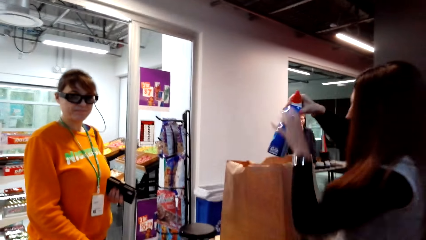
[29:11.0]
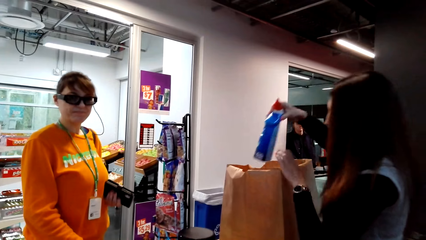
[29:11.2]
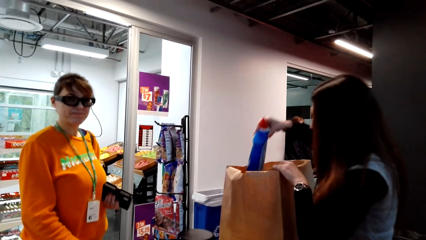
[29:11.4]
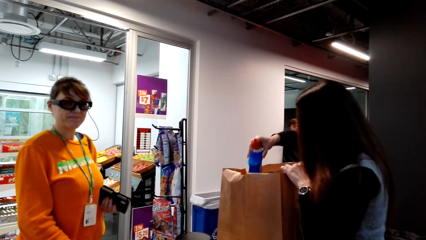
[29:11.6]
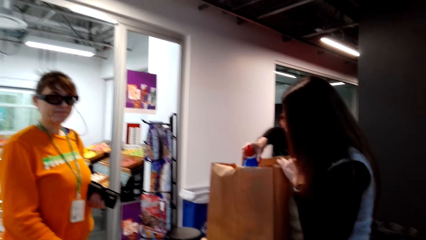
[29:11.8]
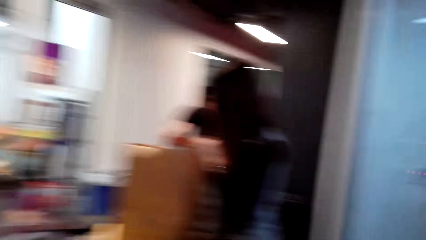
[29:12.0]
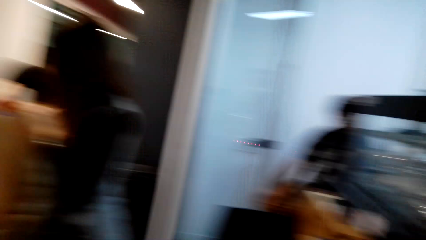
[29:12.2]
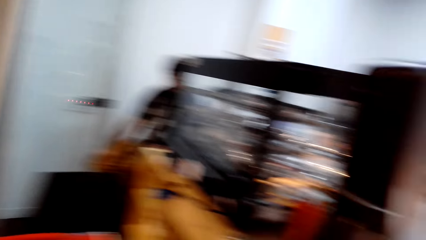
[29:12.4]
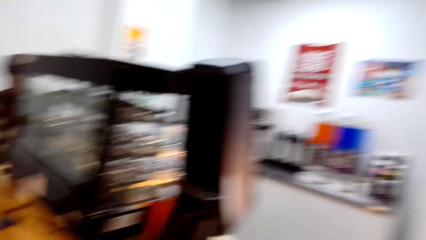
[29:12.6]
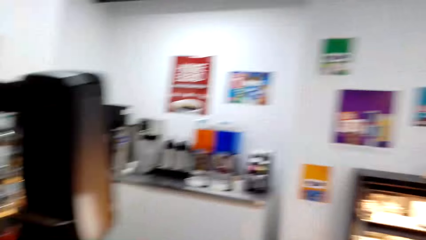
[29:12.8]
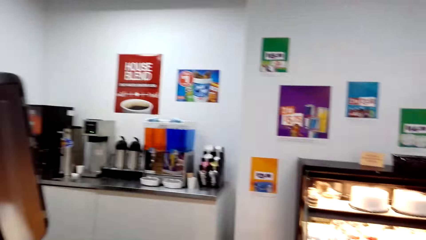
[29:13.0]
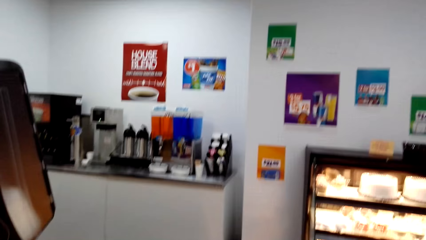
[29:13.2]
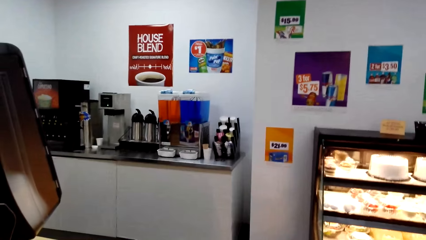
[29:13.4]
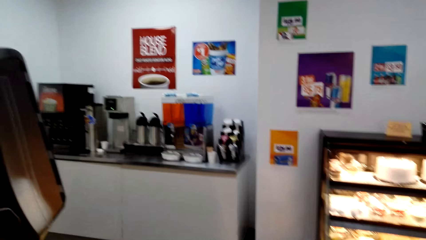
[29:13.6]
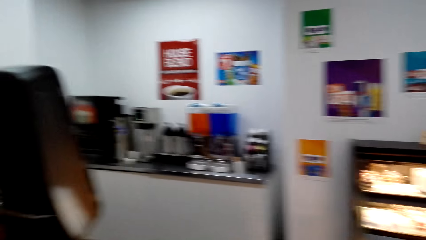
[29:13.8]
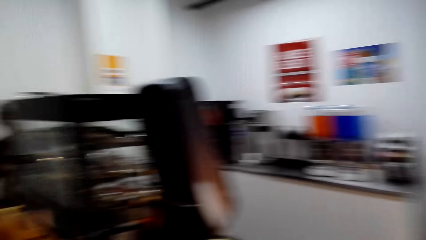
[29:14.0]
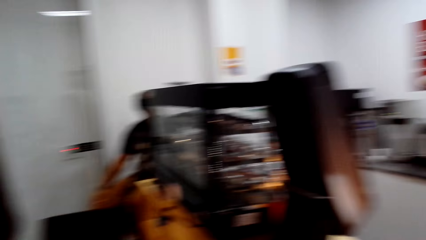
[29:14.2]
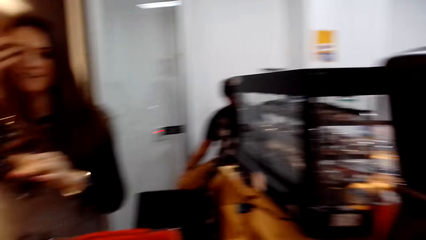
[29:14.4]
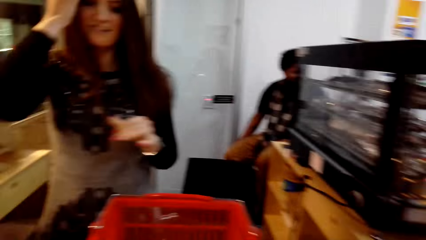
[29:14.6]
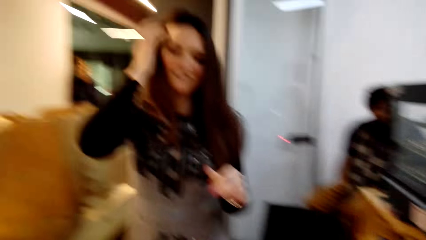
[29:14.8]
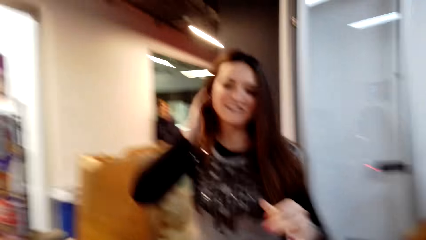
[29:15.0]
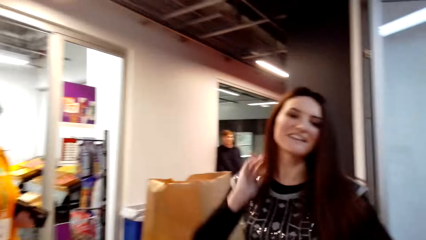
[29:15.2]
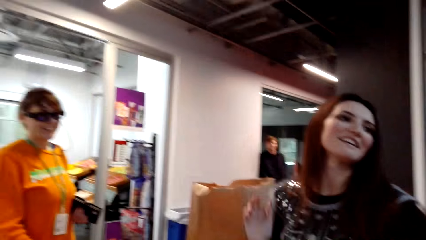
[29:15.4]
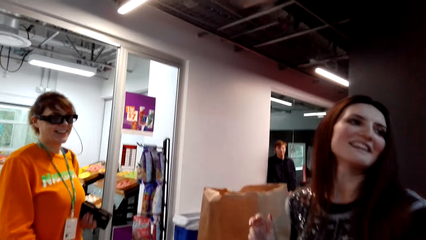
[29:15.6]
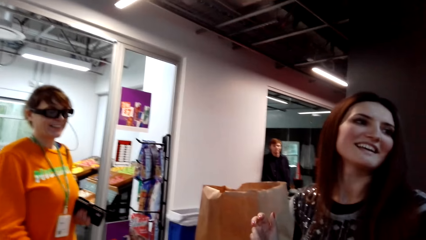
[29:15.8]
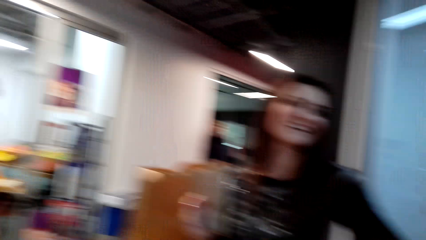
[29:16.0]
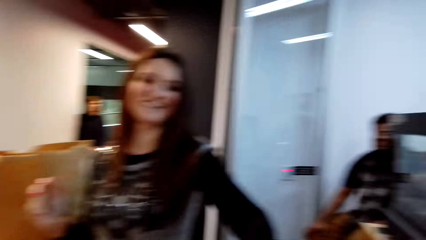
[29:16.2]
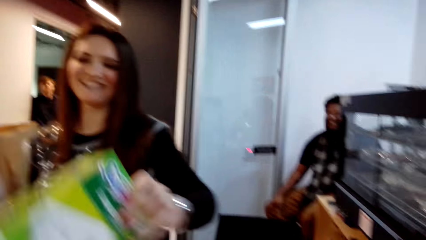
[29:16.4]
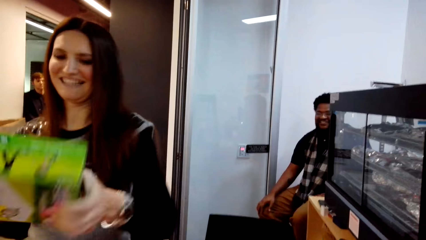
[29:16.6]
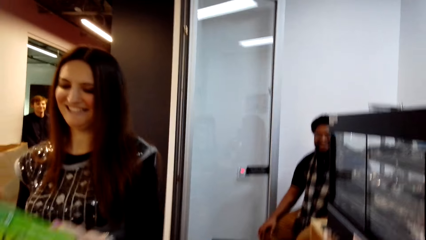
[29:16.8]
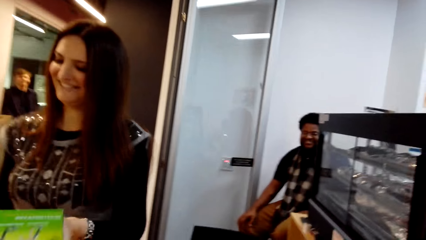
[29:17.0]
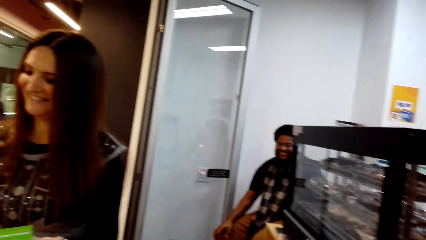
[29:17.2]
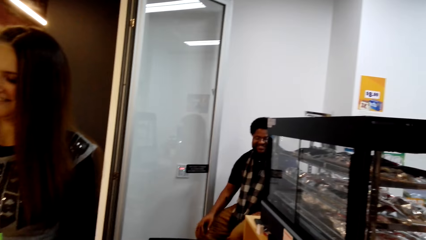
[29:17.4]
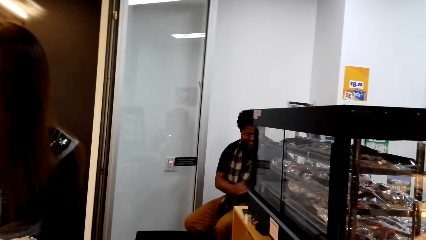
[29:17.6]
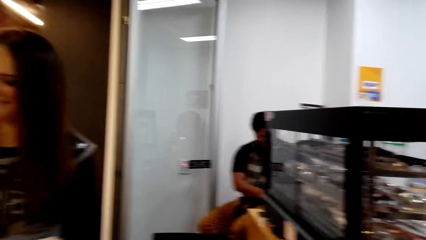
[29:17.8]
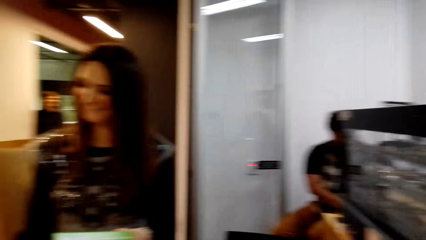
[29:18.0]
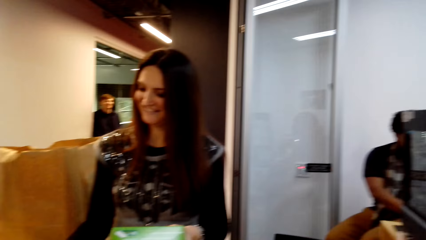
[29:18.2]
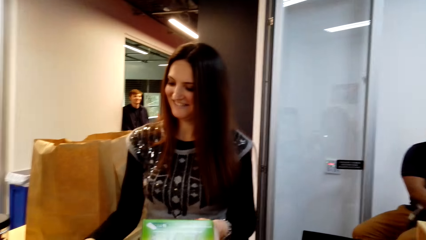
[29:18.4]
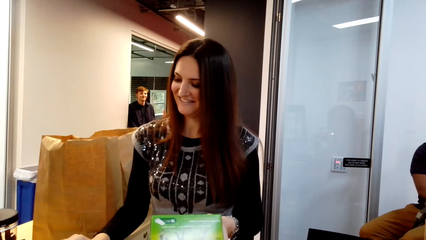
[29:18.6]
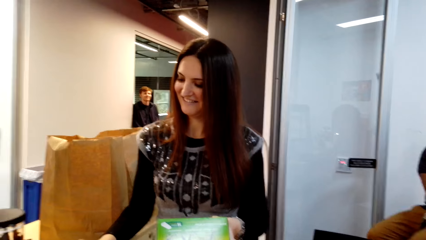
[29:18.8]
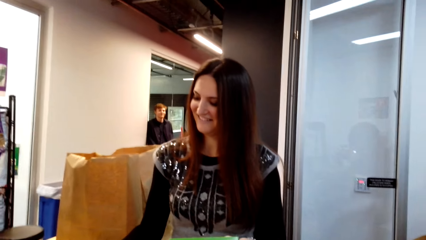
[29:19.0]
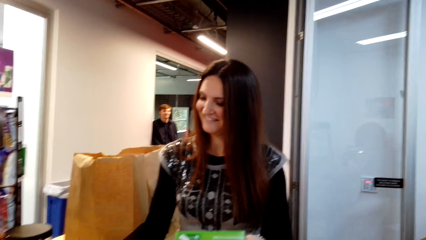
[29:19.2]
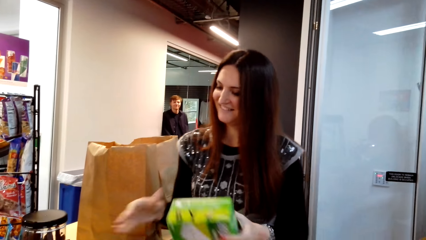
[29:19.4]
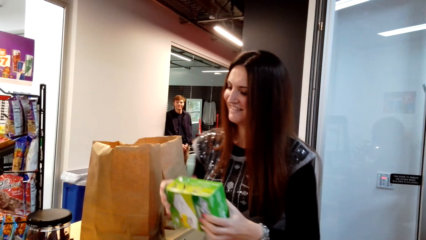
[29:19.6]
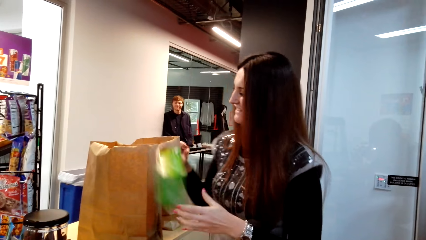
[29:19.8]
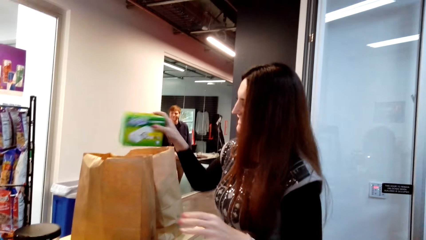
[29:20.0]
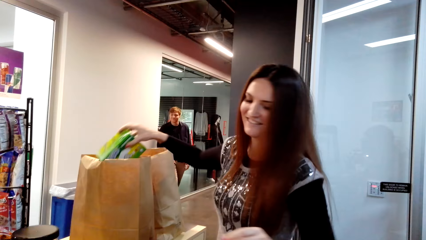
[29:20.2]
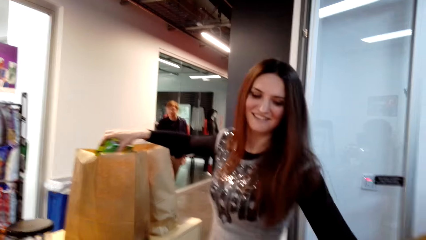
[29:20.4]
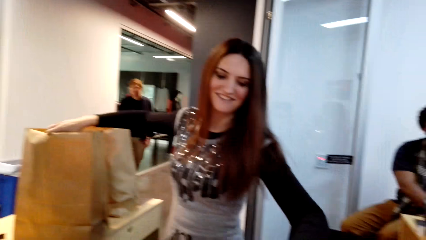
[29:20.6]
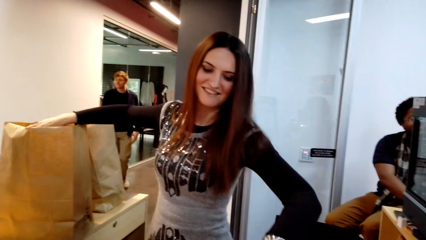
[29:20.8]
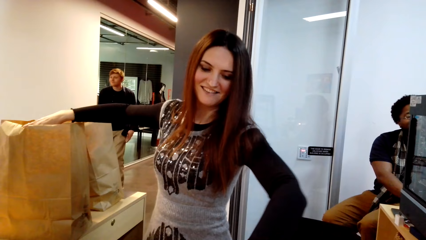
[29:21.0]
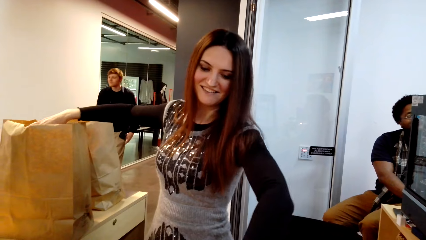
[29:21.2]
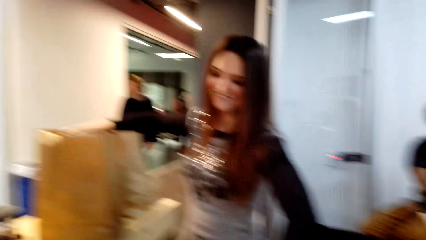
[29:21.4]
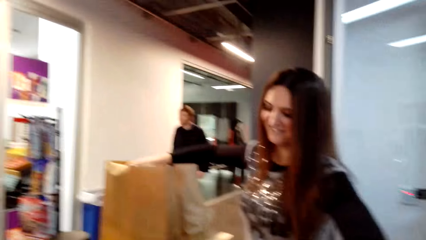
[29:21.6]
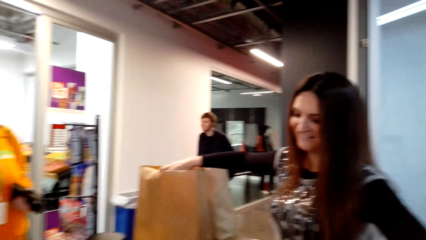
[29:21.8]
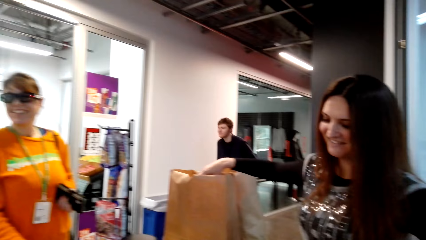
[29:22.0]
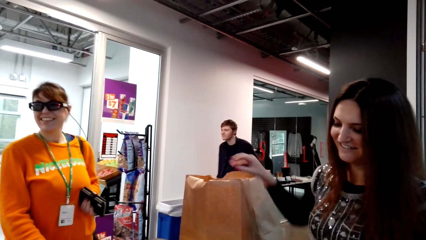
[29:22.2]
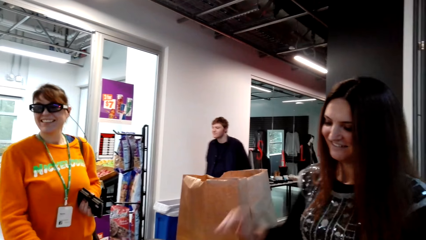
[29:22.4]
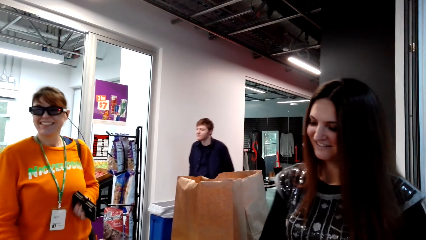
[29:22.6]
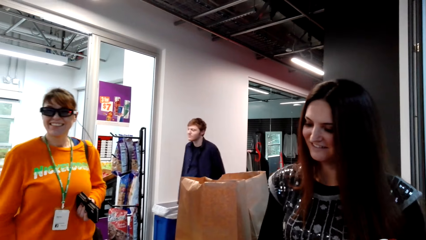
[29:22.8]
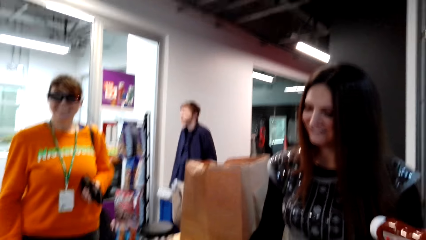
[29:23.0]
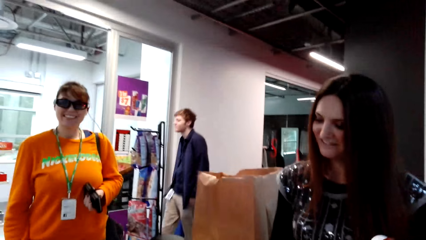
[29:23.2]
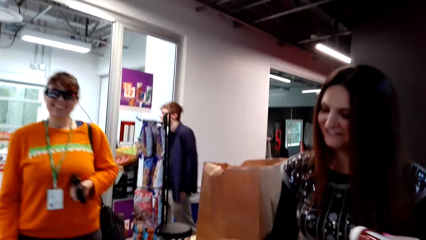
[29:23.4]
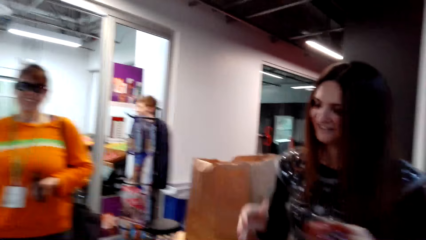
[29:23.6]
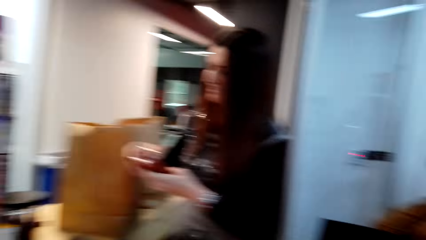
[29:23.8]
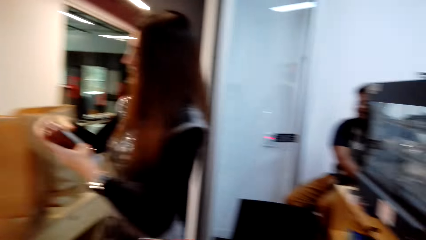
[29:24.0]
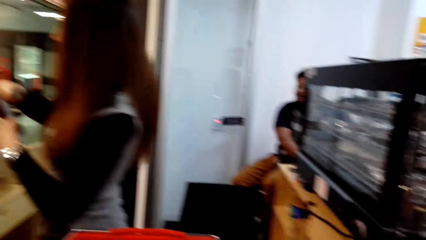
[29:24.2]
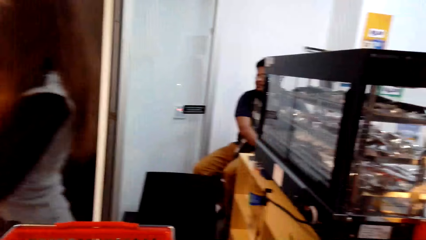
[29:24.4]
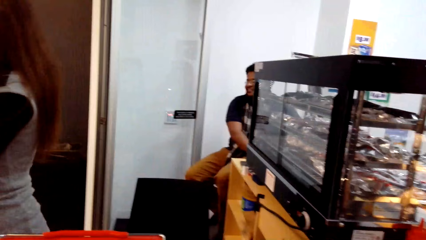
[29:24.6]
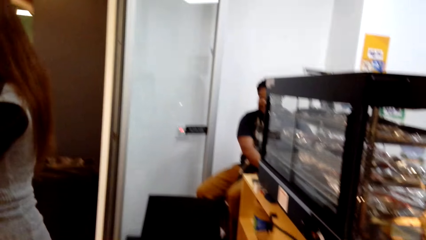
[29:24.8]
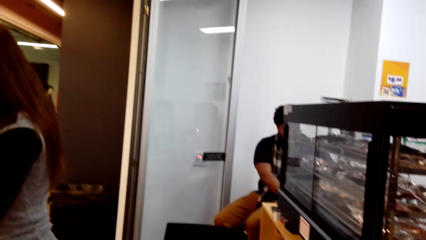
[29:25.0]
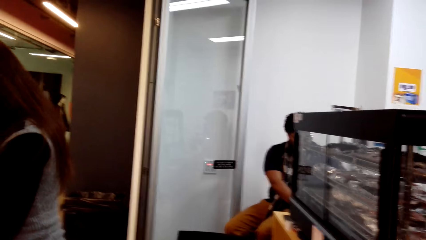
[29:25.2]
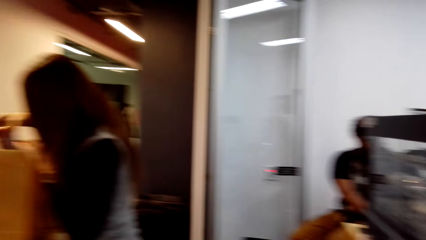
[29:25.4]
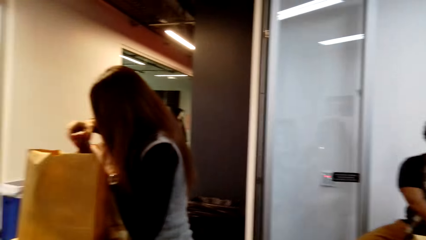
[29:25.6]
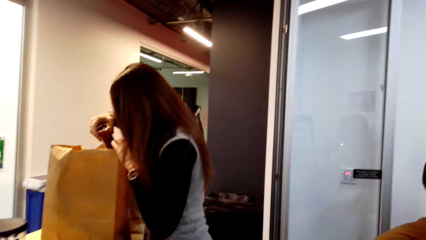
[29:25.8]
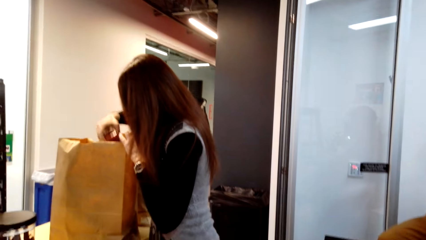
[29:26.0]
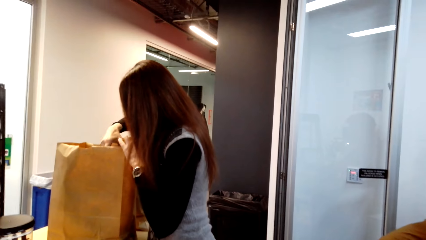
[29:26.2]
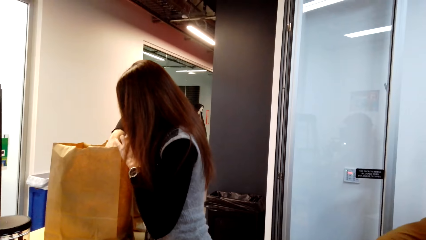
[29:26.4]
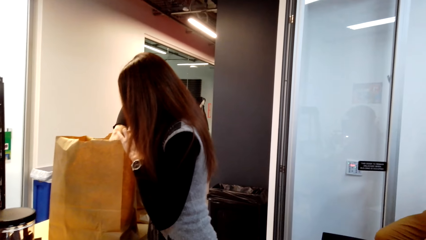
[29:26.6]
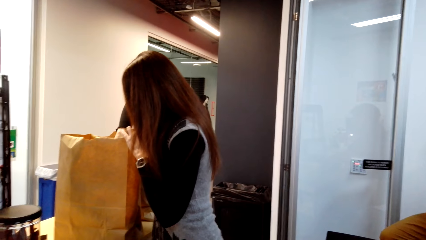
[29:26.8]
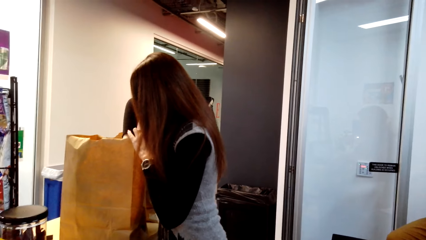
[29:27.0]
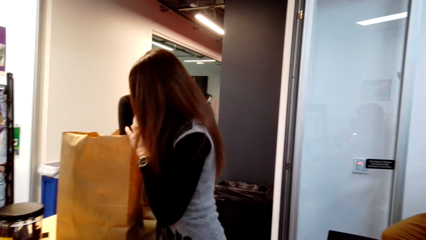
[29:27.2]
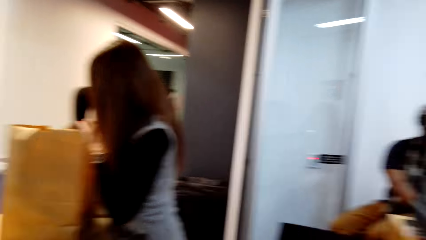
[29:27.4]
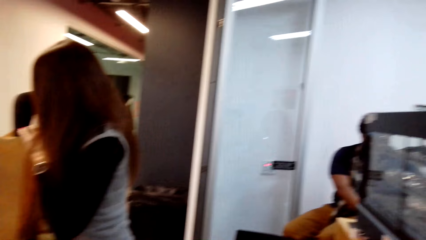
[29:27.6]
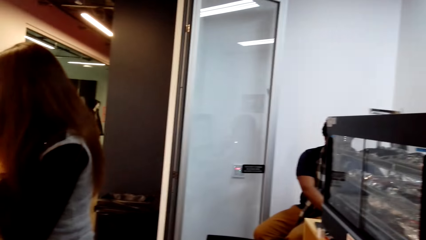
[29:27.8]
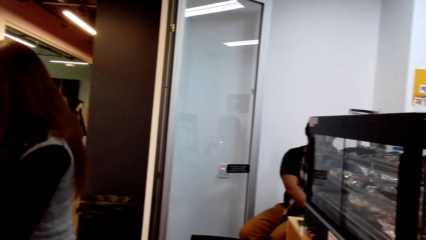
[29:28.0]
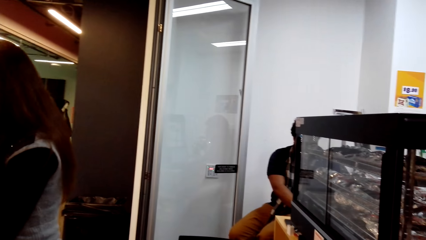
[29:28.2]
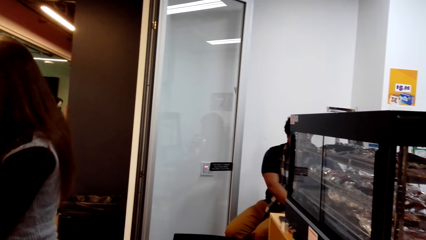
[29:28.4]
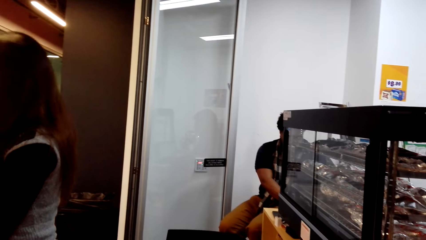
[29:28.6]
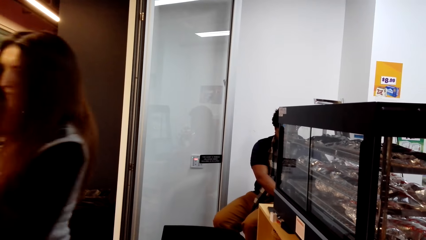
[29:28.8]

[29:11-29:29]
A woman puts something in the paper bag. Another woman stands on the floor. The camera wearer stands on the floor. The first woman stands on the floor. The other woman stands on the floor. The first woman holds something with her hands. She picks something from the tray. A man sits on the chair on the floor. The first woman types on the computer. She holds something with her hands. She puts something in the paper bag. She picks something from the tray. Another man walks on the floor. The first woman types on the computer. She puts something in the paper bag. The camera wearer stands on the floor.
